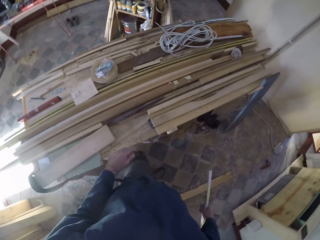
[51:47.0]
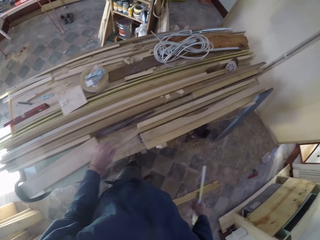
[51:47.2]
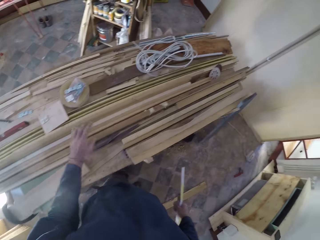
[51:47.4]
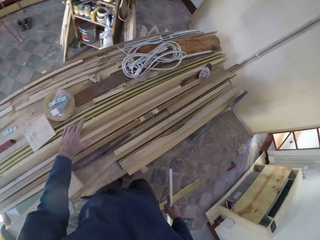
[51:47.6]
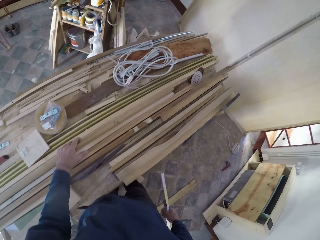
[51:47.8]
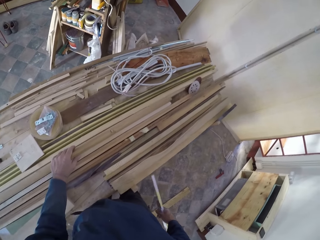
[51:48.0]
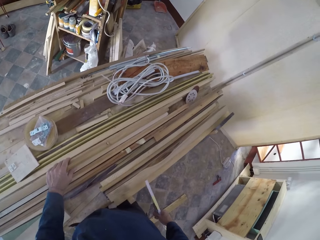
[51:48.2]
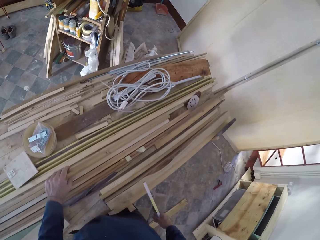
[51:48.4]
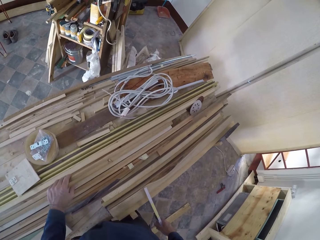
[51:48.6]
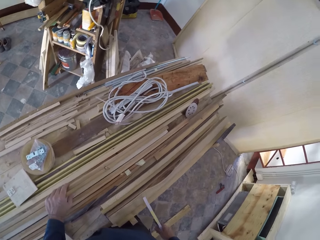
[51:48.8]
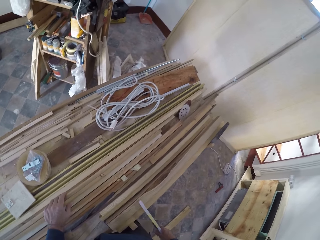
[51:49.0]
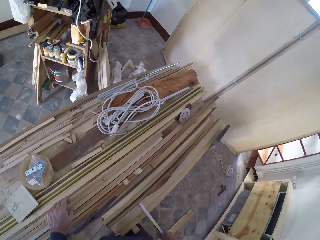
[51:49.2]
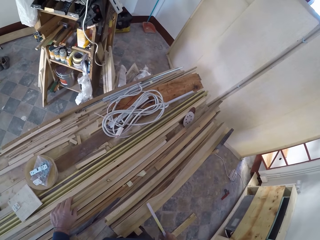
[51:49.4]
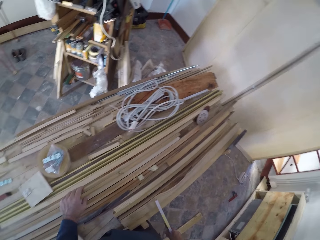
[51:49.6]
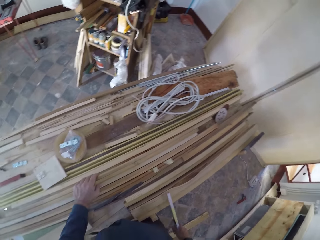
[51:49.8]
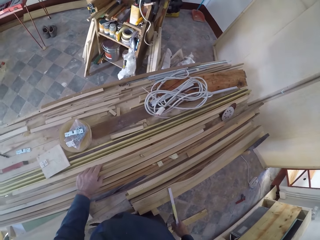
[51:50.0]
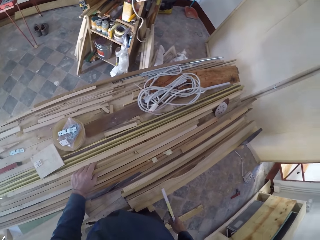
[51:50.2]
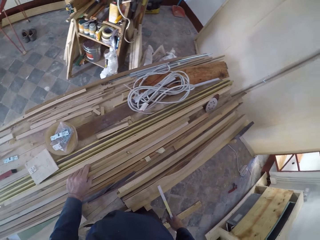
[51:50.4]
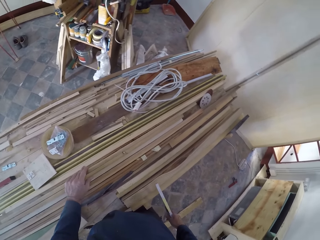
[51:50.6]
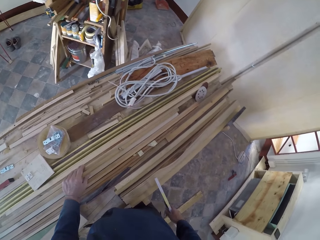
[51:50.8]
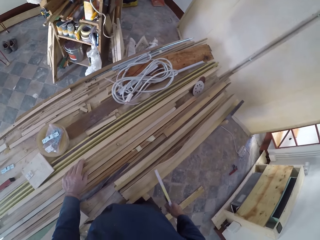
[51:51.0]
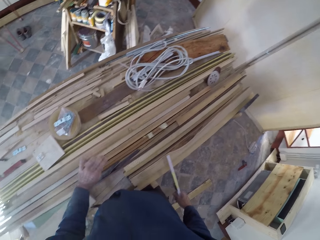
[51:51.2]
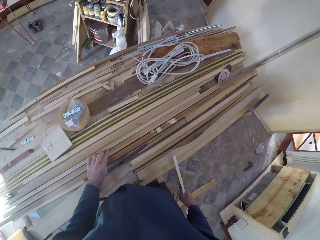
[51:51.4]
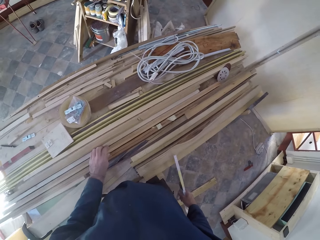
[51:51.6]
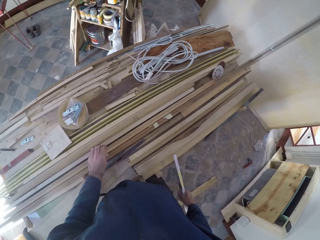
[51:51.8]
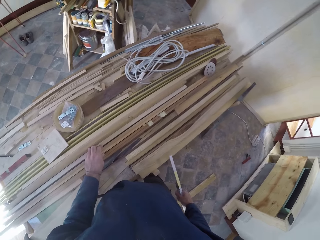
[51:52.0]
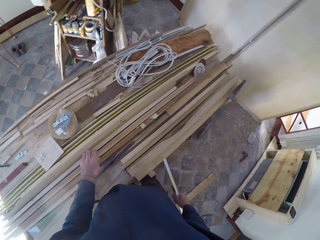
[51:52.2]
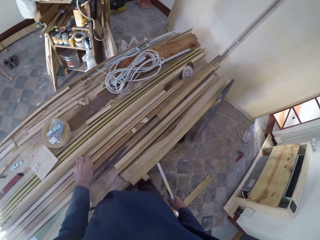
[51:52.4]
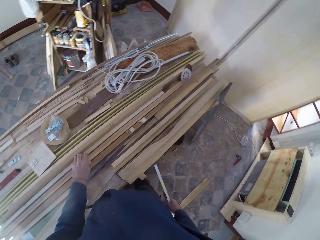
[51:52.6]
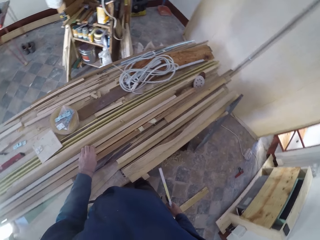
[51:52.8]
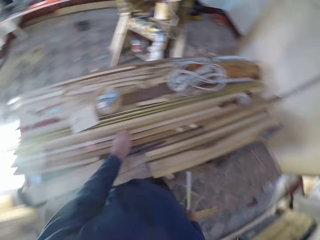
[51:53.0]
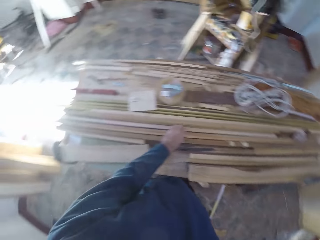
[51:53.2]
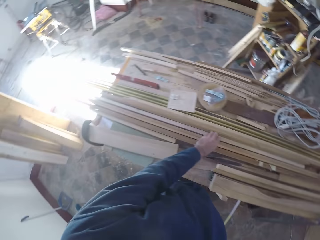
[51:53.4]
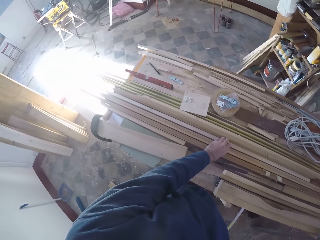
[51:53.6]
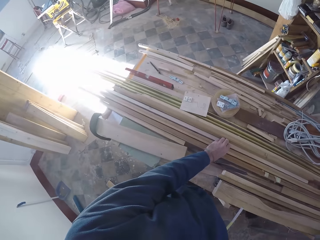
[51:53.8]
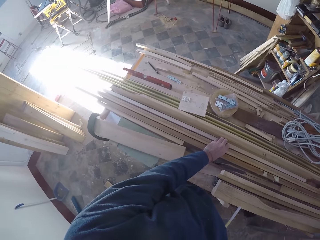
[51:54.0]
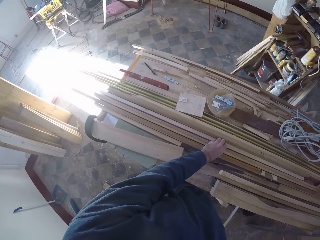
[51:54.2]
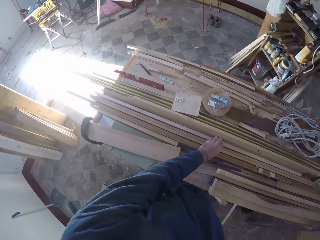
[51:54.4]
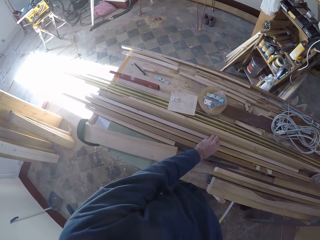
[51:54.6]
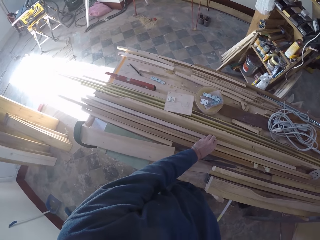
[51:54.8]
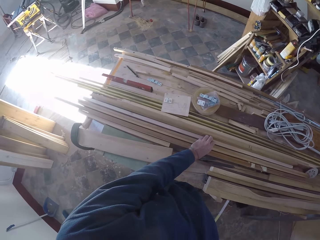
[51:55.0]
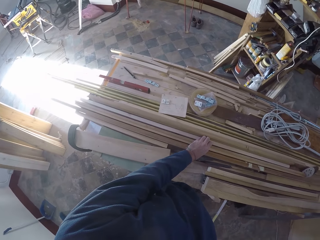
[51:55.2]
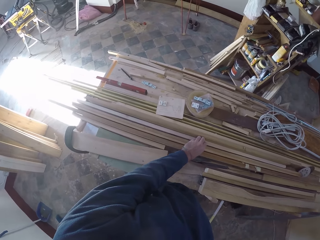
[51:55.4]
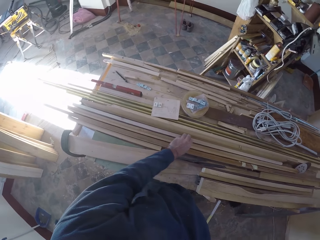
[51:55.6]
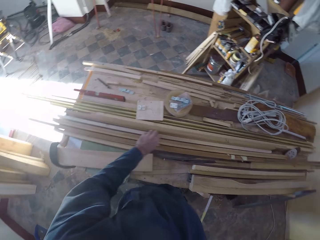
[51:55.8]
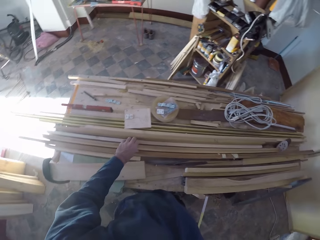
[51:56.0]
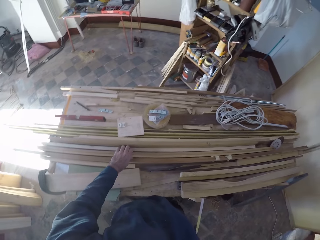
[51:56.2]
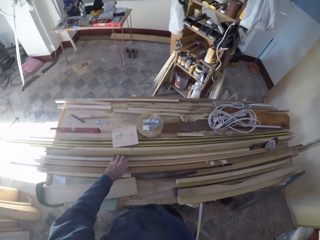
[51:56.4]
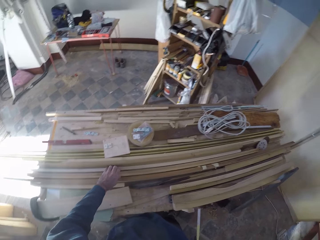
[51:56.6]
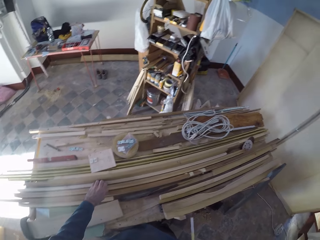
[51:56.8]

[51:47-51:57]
The camera wearer holds the plank on the table with his left hand. He measures the wood. He drops the plank on the table with his left hand. He holds a plank on the table with his left hand.

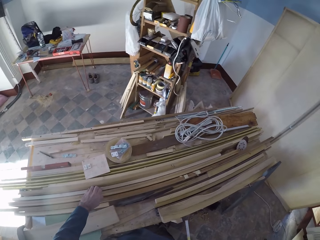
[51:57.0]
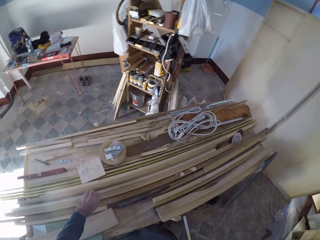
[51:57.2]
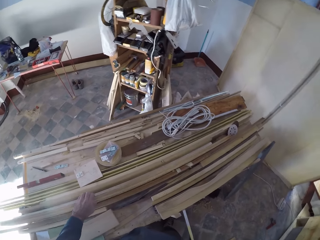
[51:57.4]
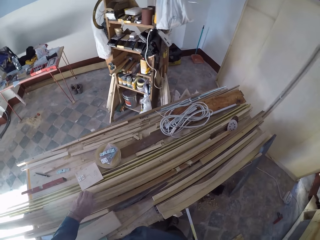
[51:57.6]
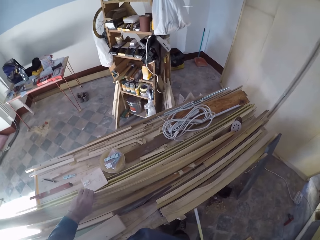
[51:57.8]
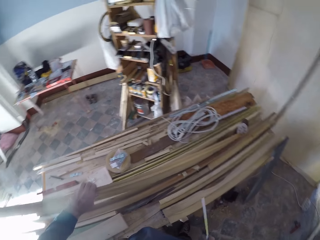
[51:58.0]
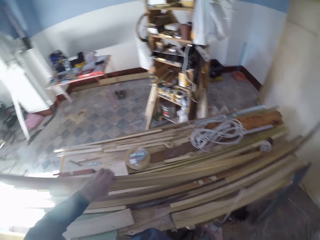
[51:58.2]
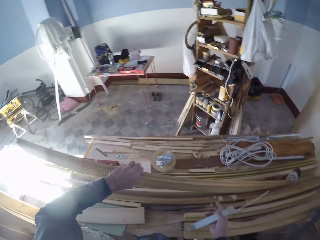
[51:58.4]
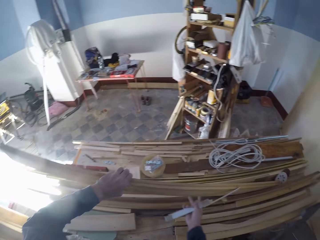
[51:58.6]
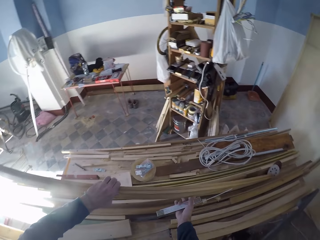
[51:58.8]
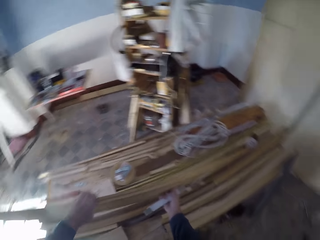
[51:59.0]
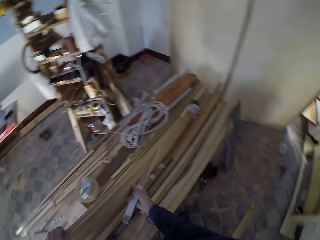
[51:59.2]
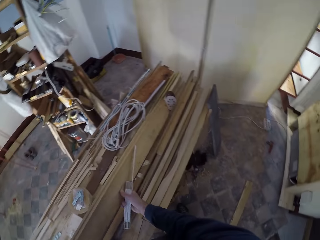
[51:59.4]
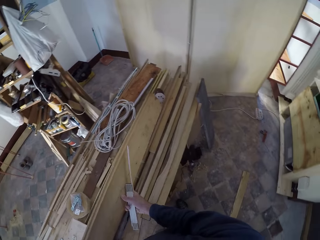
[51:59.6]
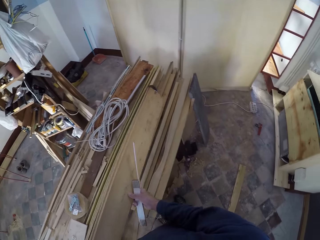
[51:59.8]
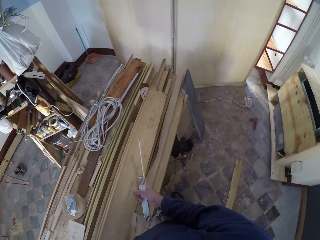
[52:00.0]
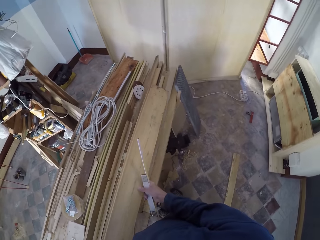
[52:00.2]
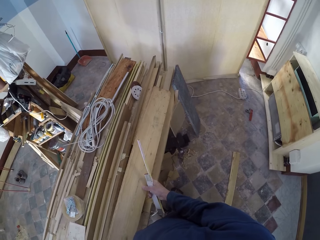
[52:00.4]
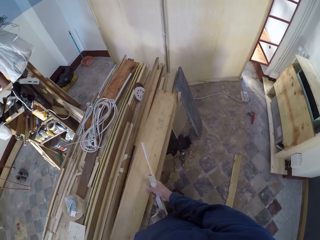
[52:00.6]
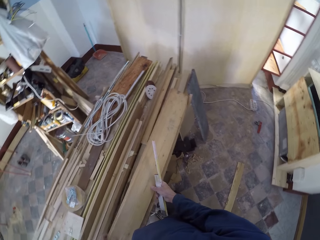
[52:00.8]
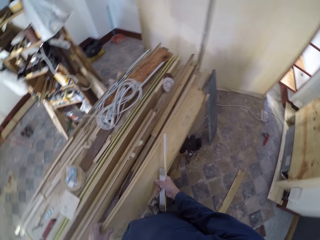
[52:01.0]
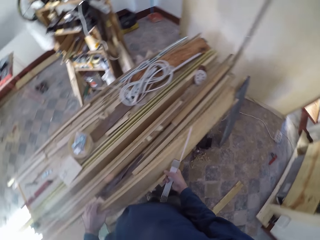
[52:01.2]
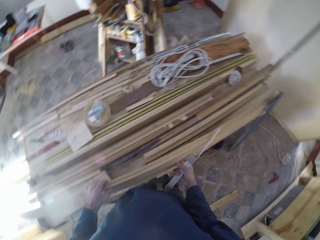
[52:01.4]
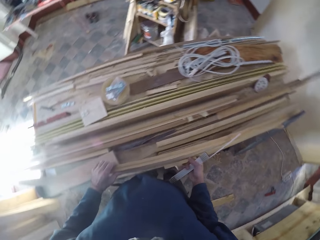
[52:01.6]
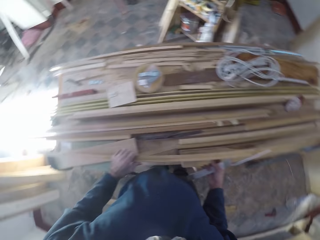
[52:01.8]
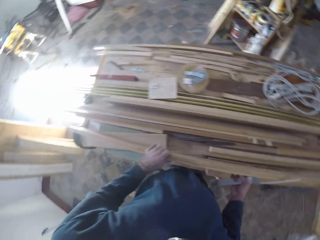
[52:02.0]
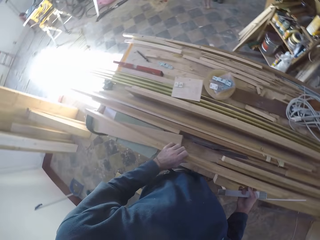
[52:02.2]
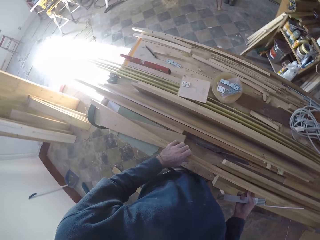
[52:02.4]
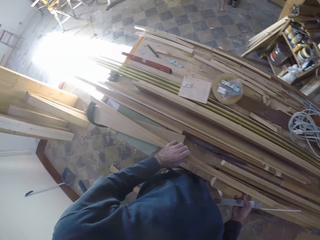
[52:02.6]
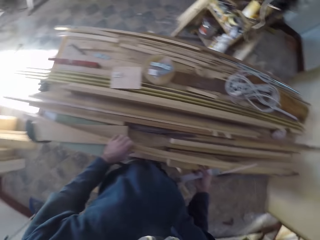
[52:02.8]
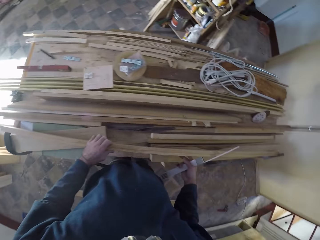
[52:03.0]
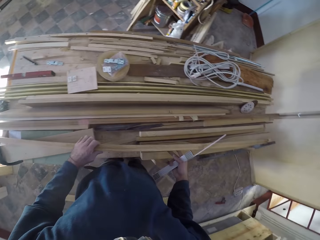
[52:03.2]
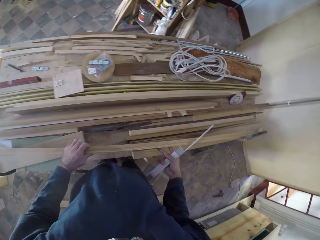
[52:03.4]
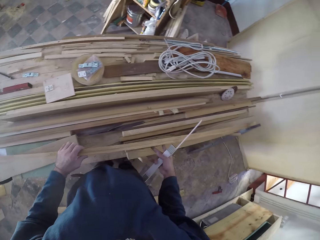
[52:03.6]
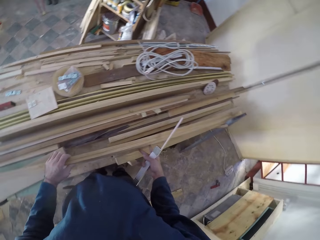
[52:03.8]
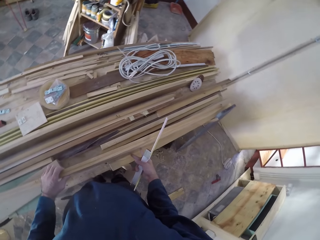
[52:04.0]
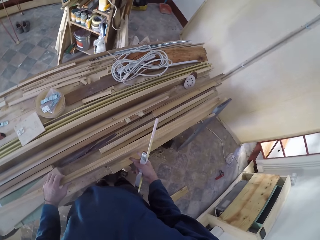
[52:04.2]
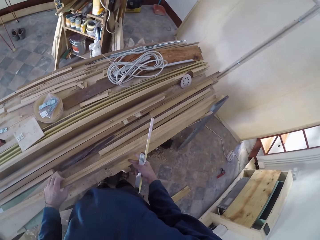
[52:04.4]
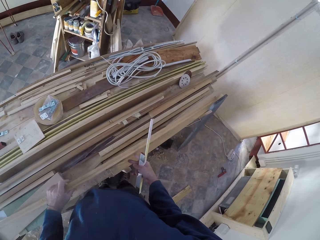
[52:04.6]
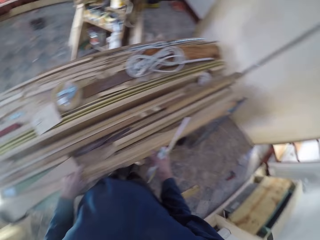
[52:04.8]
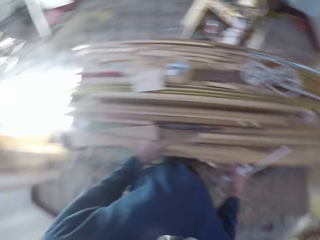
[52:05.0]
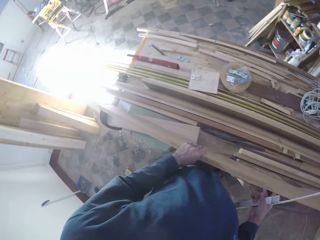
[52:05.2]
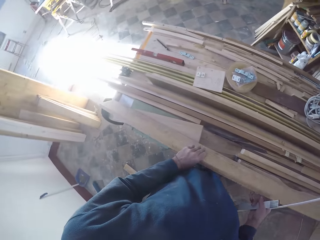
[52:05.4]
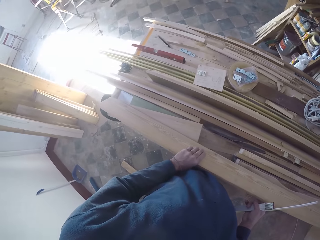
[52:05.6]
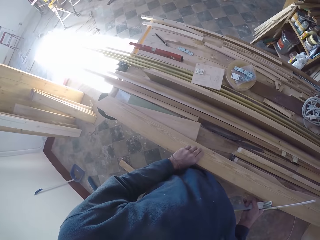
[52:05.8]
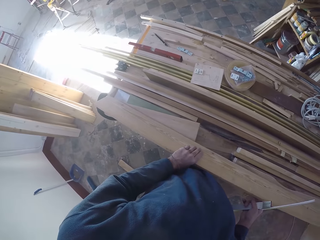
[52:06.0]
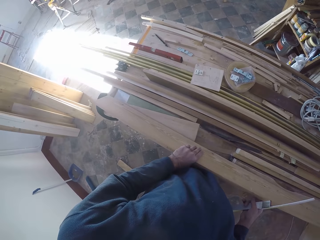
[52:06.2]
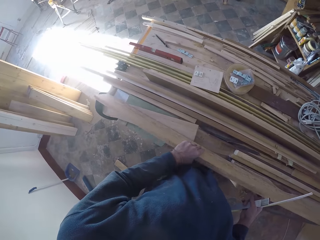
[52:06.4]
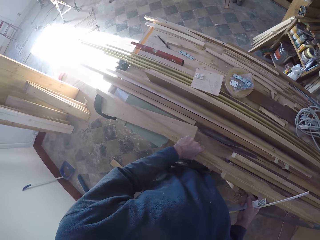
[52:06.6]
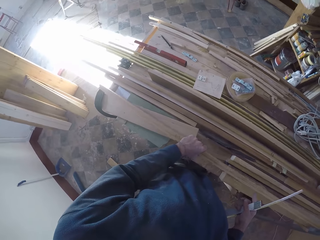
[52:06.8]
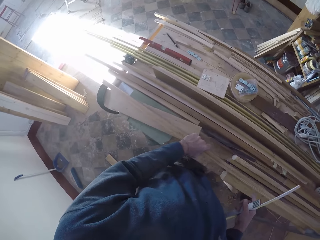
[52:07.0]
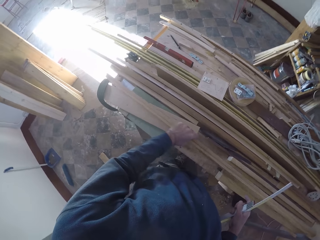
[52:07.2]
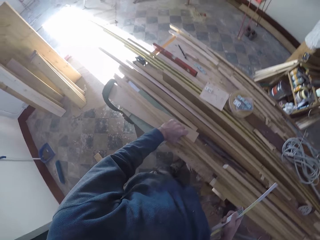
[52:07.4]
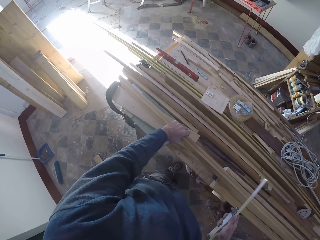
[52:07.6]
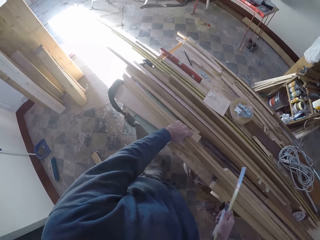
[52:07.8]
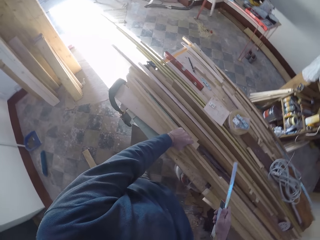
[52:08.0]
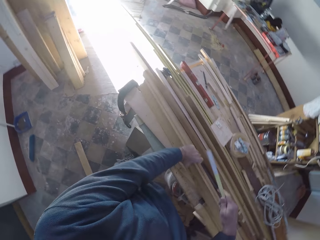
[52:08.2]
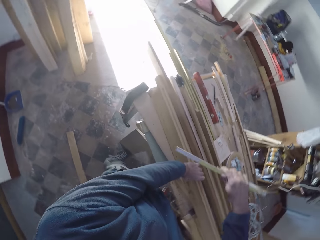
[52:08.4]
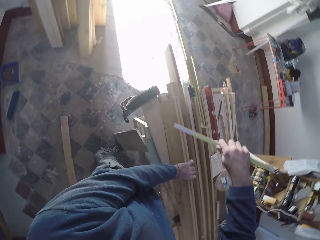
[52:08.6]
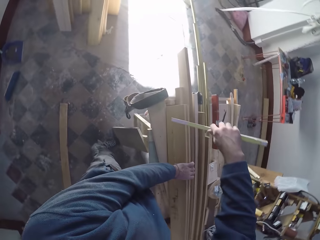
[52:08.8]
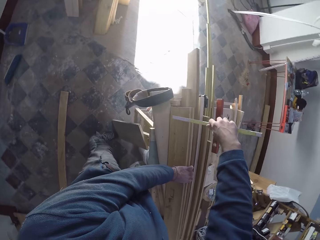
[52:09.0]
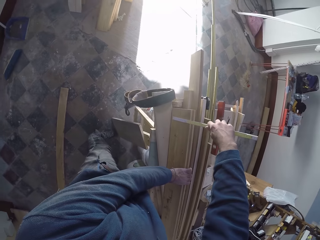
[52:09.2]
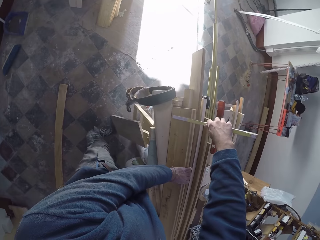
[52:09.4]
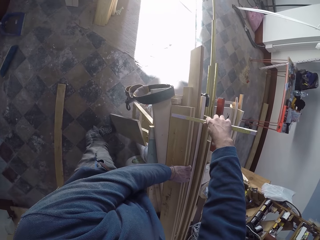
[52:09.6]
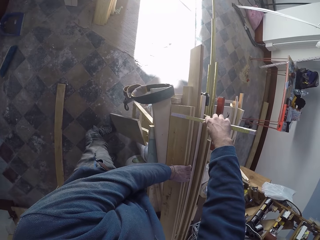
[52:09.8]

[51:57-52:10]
The camera wearer picks the plank from the table with both hands. He drops the plank on the table with both hands. He holds the plank on the table with his left hand. He measures the plank with the folding ruler in his right hand.
